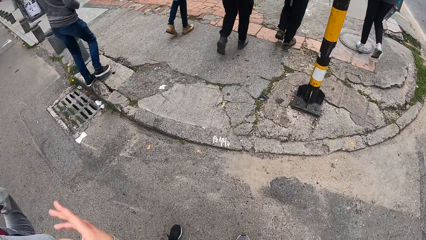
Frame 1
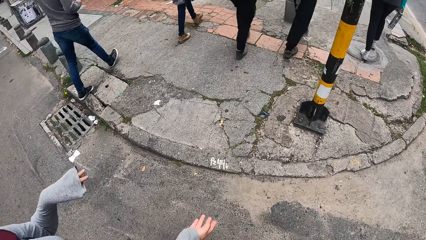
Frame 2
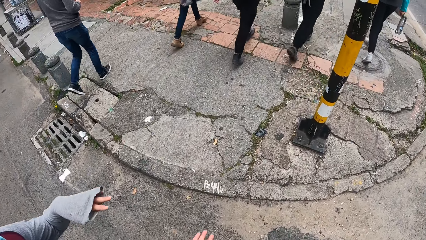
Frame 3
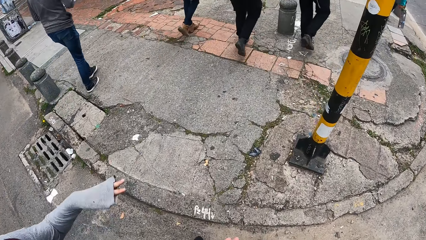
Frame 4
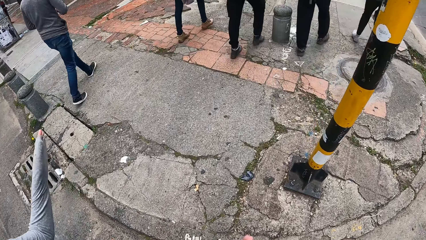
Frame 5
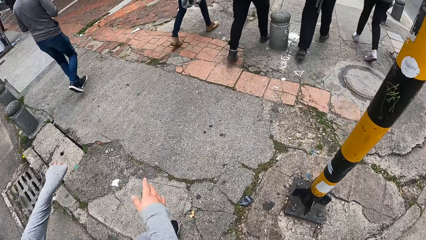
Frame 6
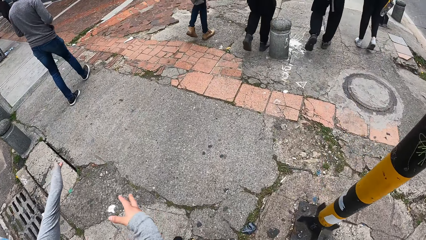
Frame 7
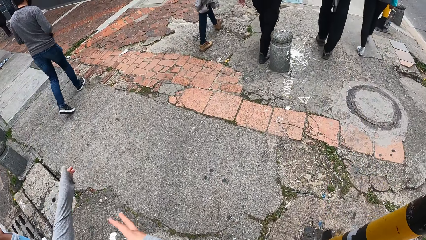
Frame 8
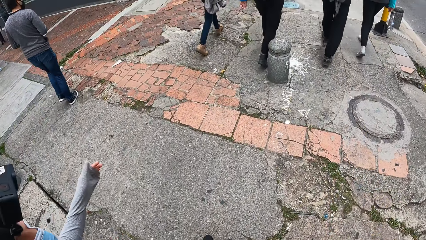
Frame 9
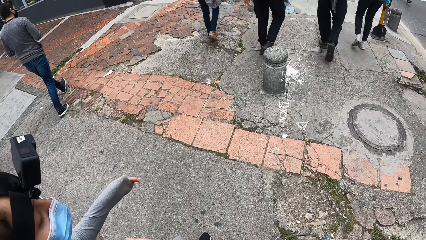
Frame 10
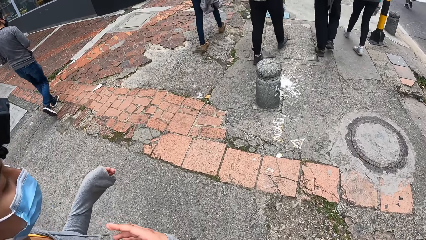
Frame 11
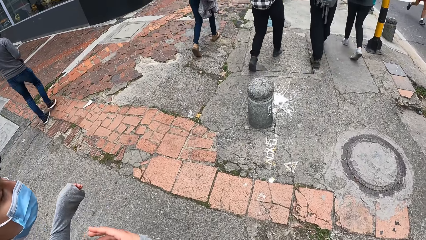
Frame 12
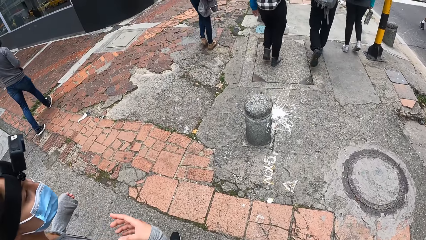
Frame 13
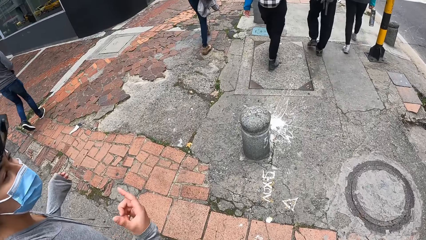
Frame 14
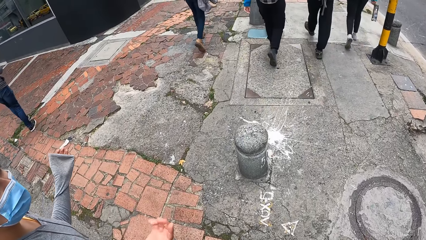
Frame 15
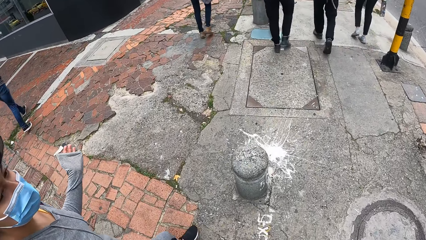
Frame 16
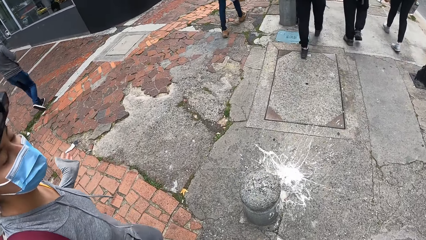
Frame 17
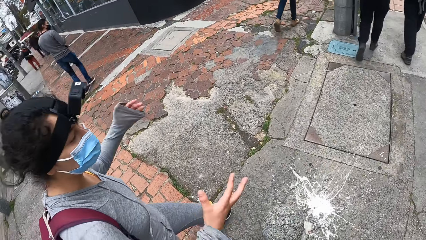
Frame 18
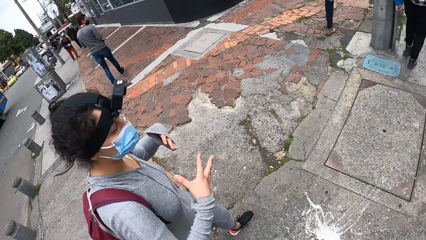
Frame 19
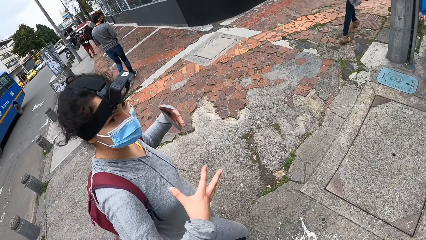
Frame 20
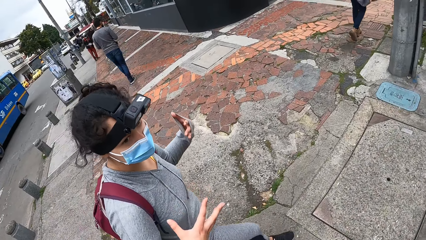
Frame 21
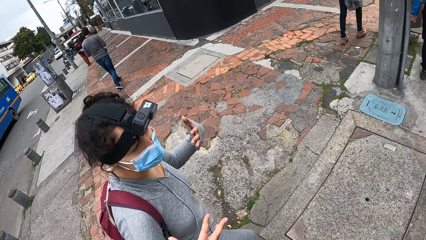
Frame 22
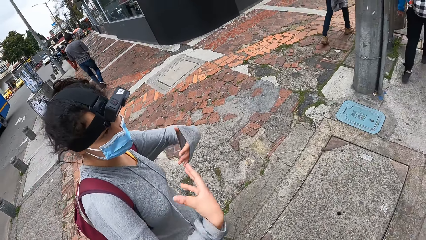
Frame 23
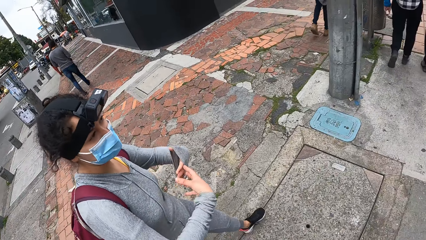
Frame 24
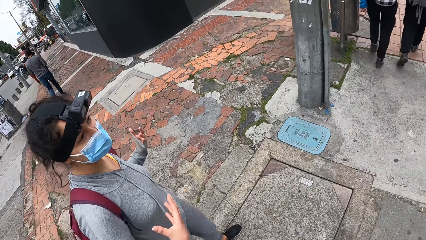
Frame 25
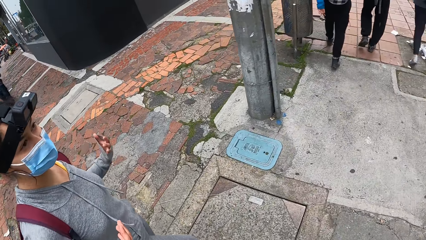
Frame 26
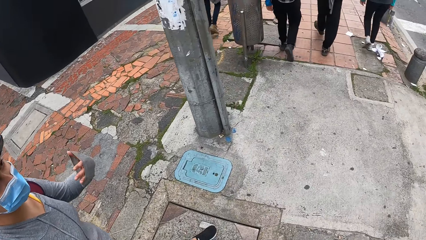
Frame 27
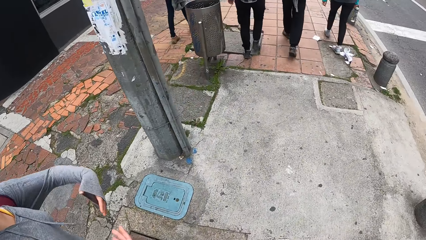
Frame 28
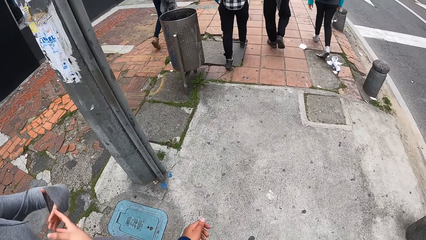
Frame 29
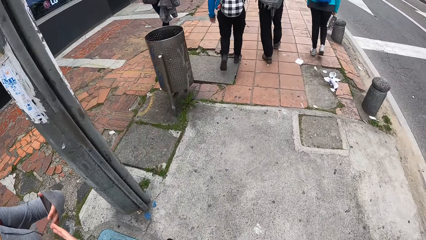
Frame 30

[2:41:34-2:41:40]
The camera wearer walks down the pavement with a woman. The woman gesticulates both hands.

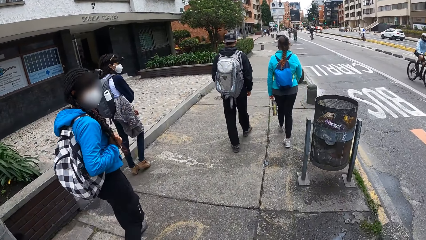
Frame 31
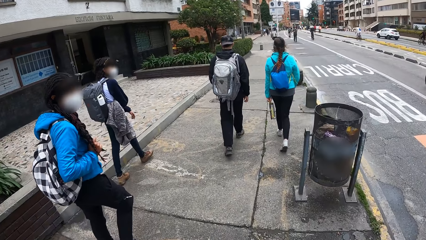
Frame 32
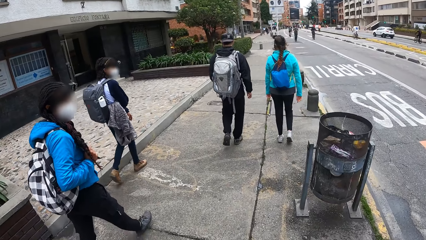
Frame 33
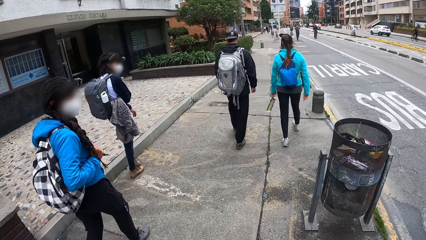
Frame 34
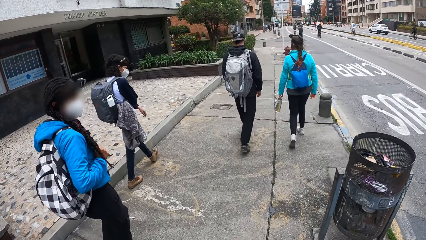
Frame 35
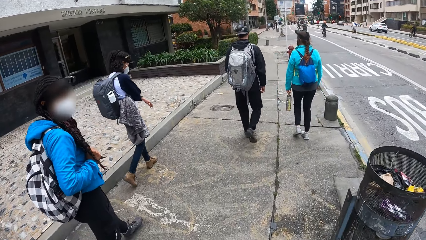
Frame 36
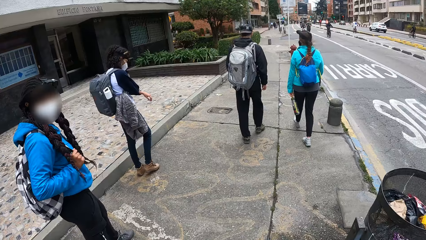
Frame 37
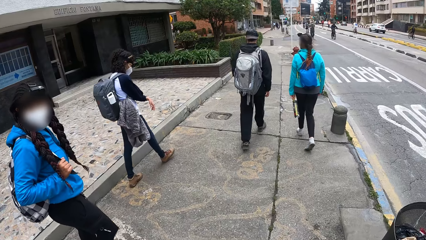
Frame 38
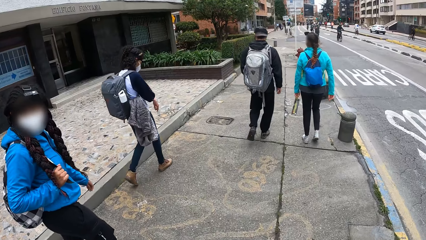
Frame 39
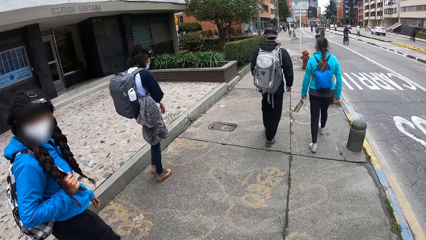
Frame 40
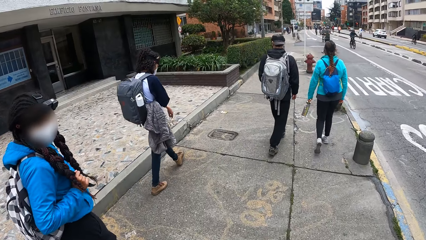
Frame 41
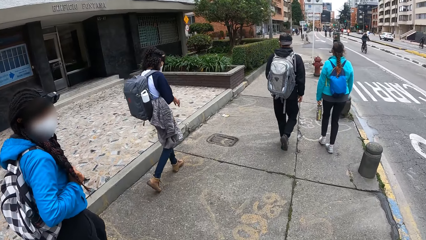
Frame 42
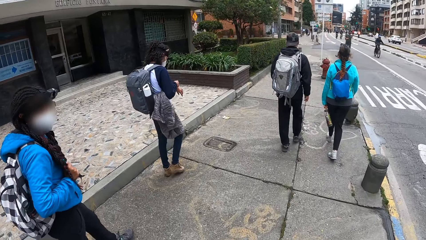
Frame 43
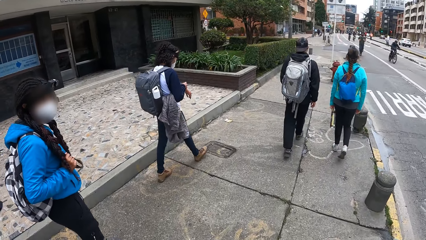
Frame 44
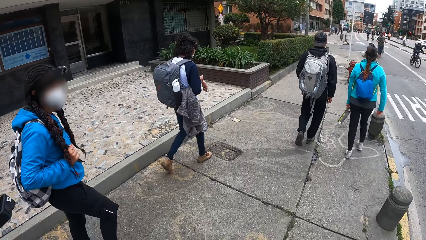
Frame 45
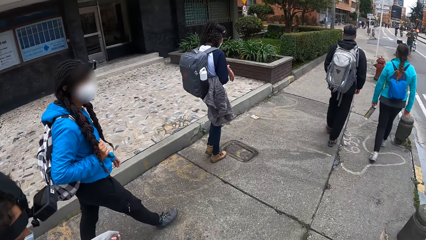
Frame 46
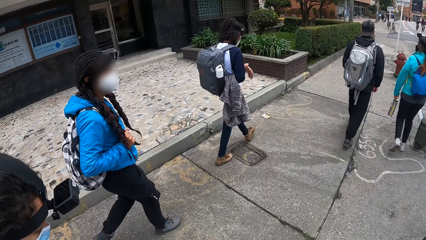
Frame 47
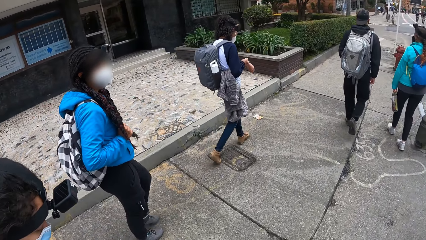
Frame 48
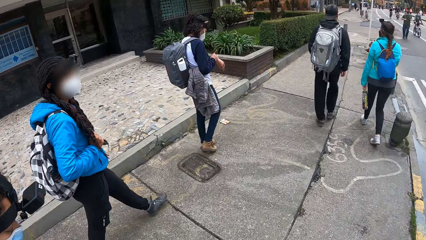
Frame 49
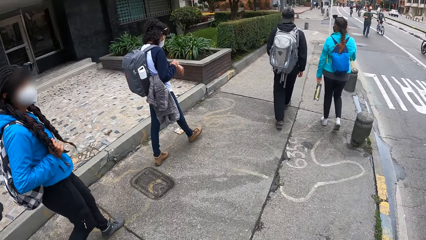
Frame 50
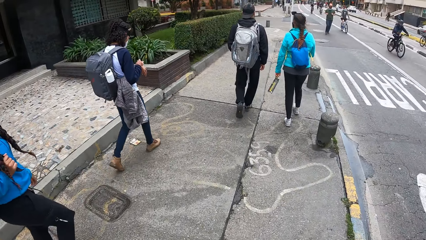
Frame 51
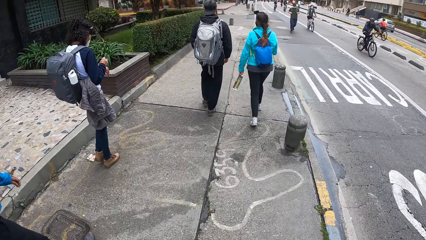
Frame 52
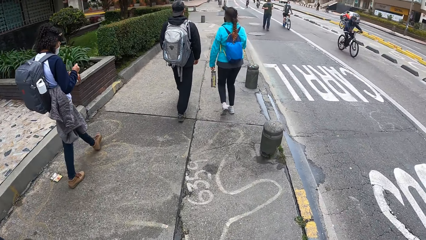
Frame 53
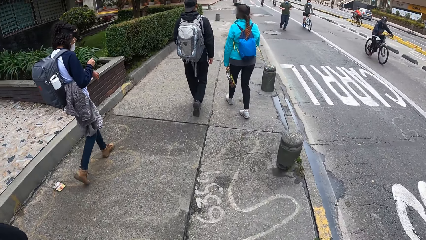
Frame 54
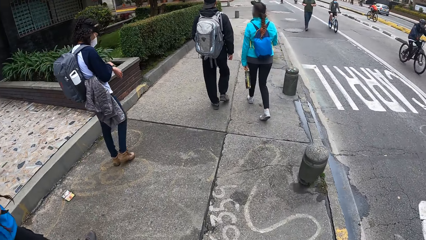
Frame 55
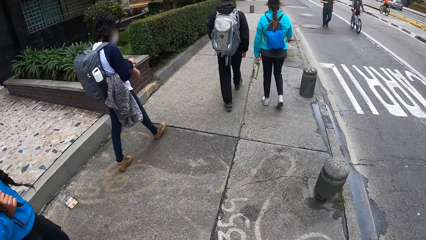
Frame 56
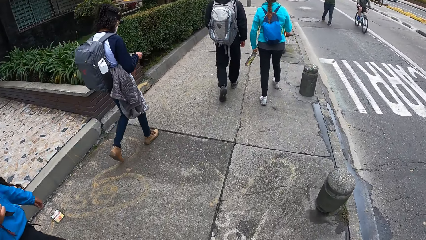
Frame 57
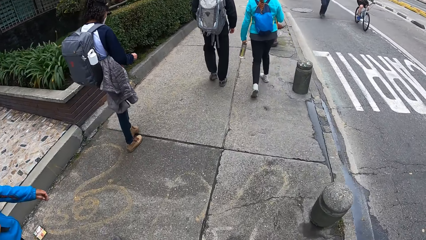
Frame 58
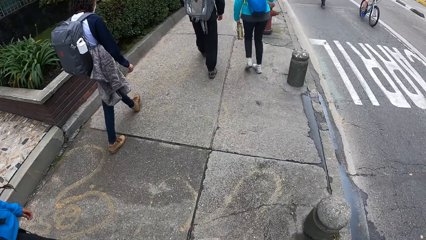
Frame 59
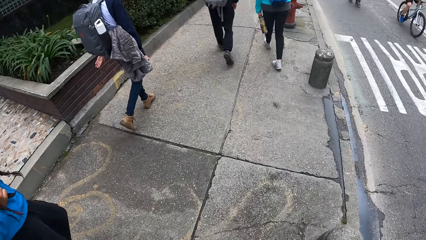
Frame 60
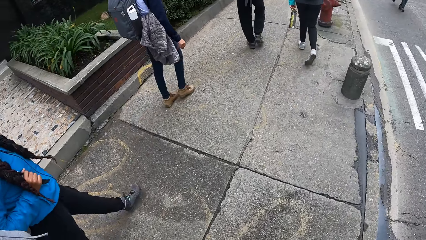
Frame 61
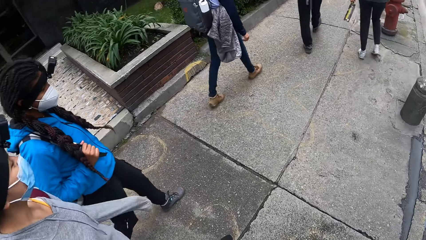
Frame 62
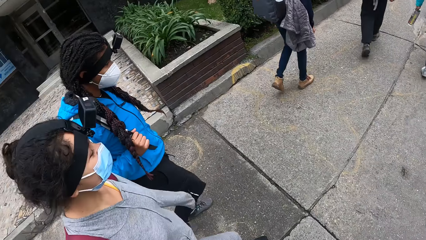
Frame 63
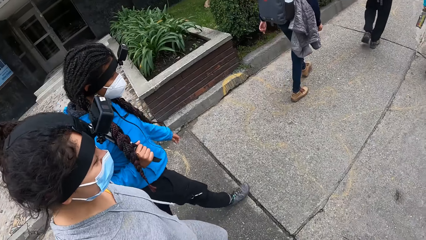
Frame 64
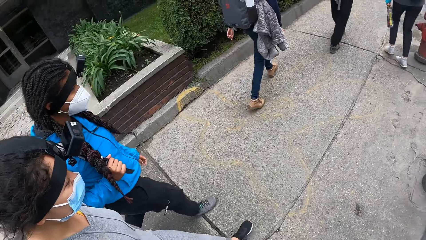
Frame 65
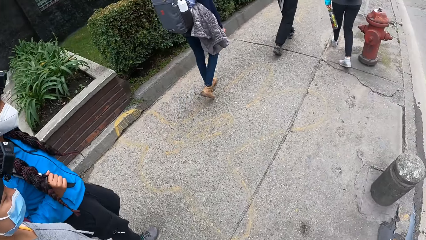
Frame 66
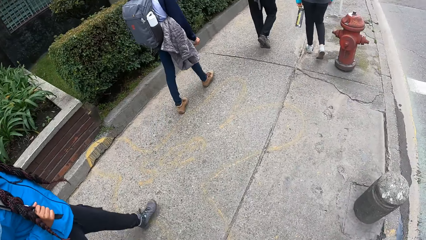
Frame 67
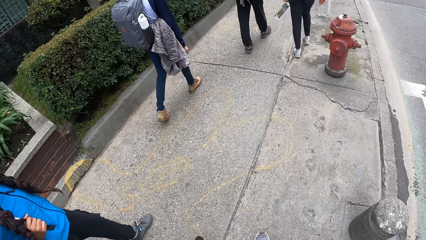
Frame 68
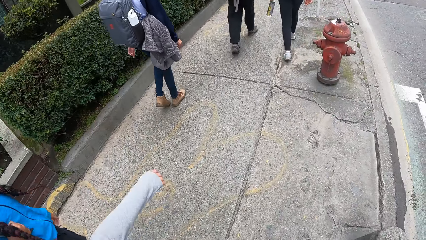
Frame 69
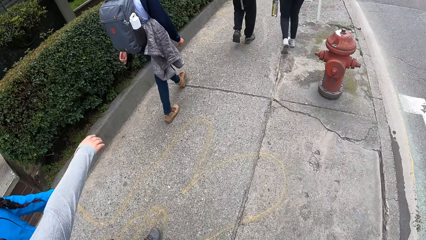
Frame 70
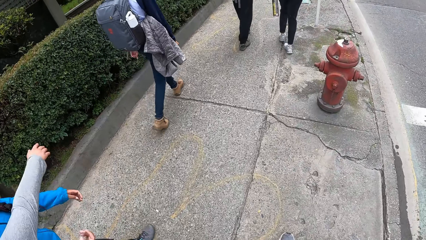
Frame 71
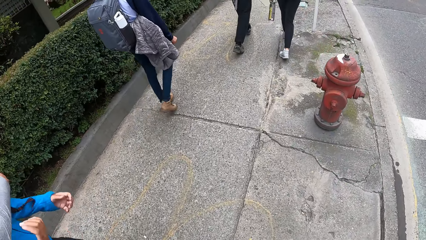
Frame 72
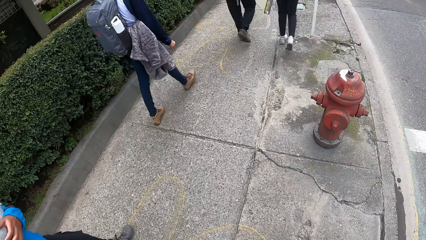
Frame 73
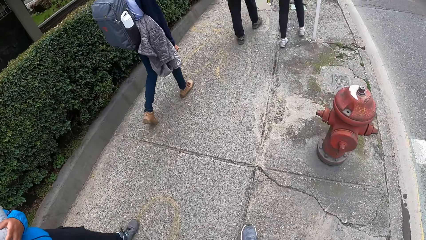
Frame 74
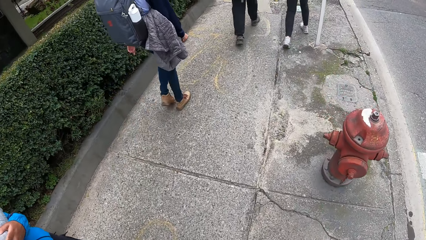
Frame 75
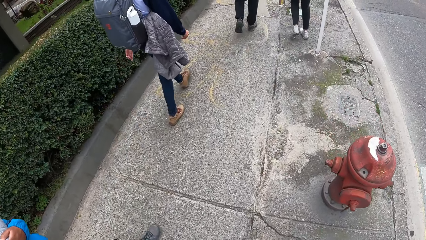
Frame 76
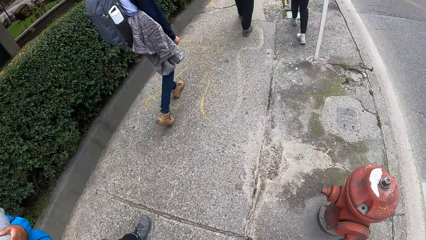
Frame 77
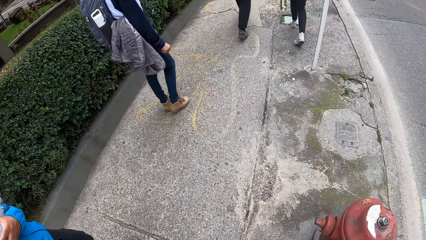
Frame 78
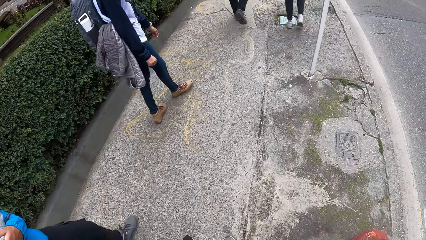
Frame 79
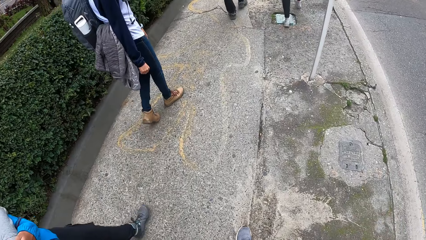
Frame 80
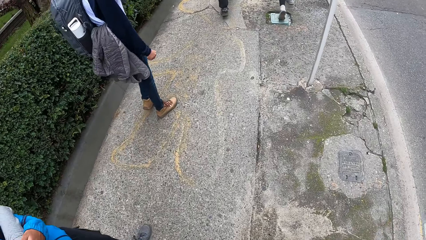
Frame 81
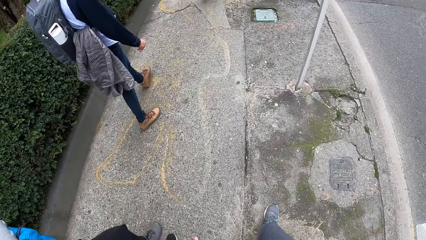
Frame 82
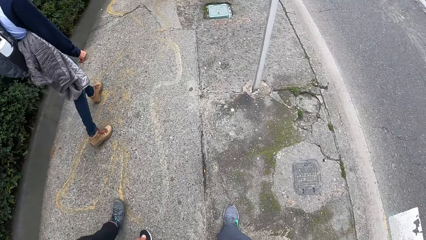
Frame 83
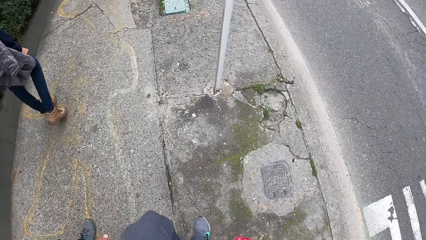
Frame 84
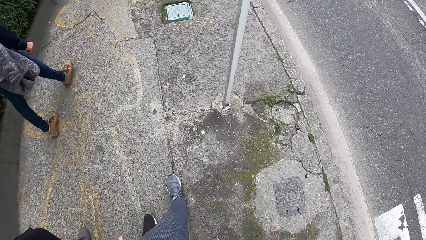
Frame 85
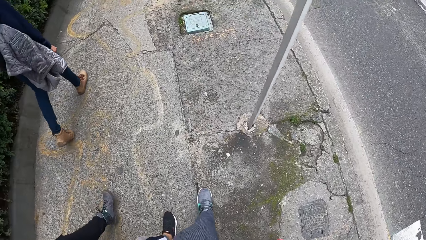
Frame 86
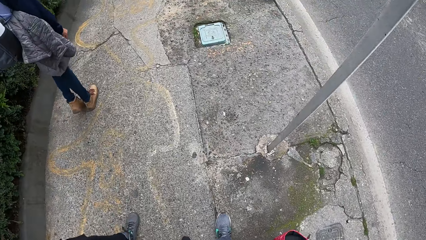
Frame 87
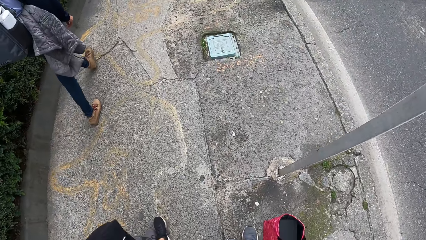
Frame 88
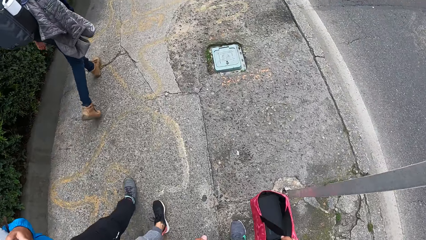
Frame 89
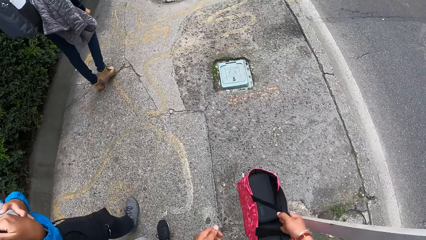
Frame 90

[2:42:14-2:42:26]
A woman converses with the camera wearer. The woman holds another woman's left hand with both hands.
